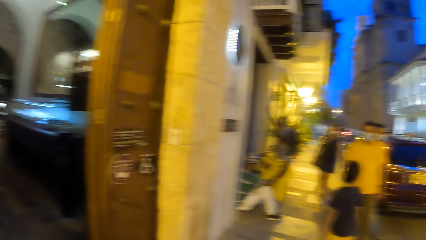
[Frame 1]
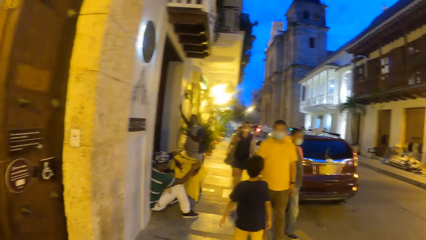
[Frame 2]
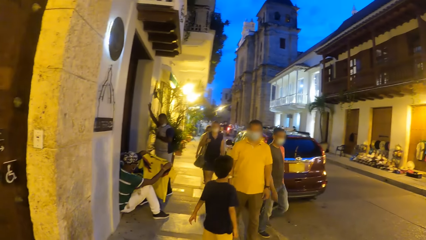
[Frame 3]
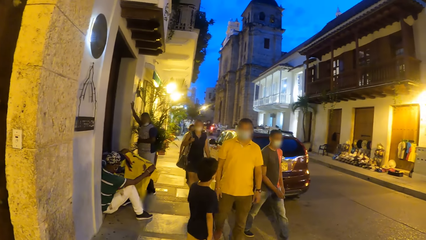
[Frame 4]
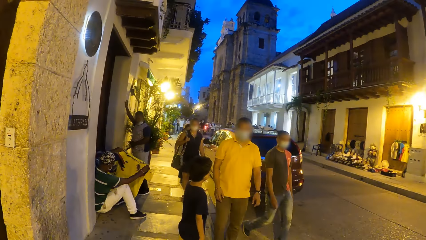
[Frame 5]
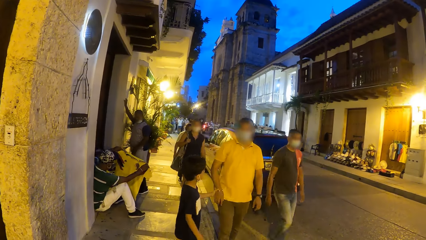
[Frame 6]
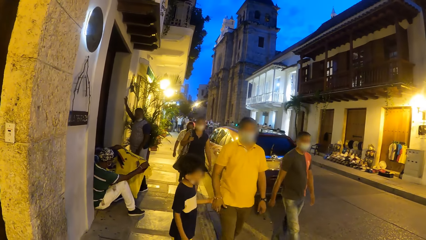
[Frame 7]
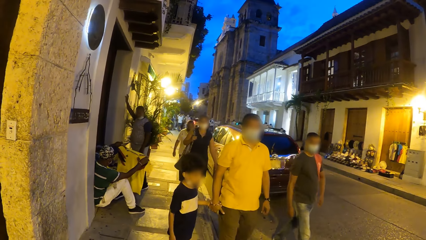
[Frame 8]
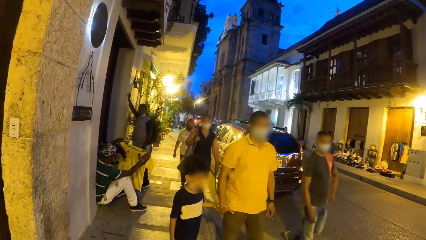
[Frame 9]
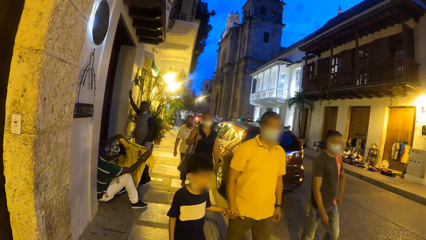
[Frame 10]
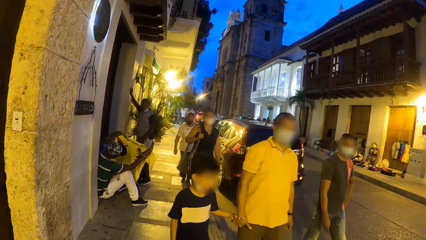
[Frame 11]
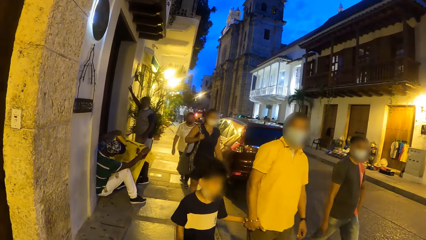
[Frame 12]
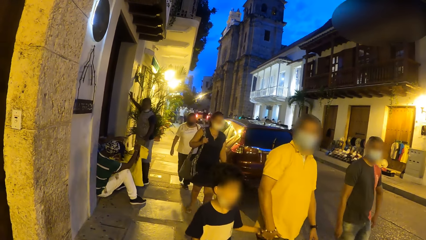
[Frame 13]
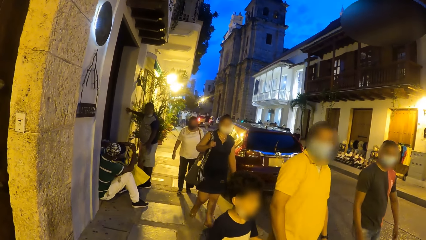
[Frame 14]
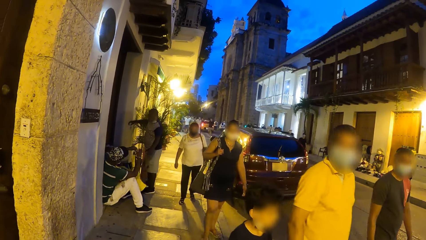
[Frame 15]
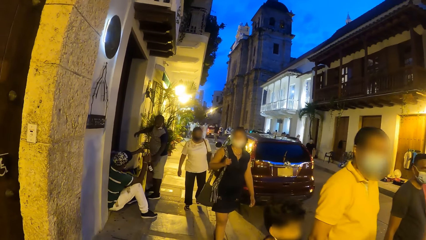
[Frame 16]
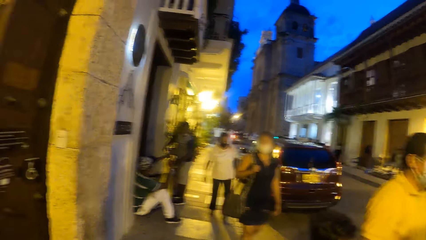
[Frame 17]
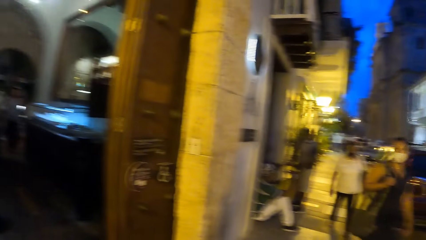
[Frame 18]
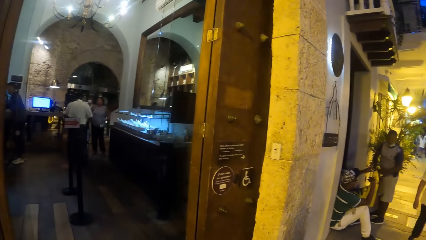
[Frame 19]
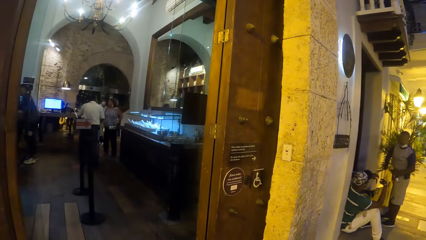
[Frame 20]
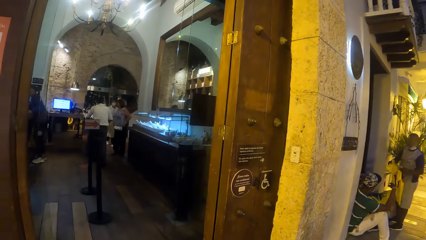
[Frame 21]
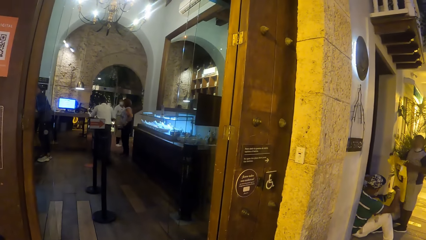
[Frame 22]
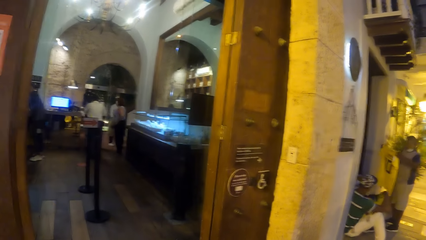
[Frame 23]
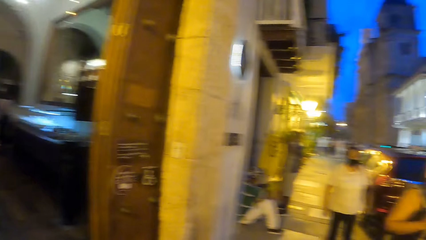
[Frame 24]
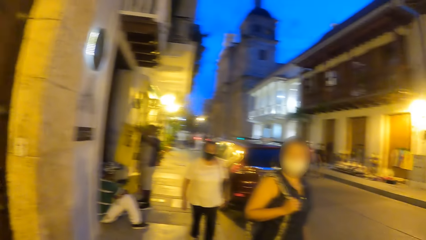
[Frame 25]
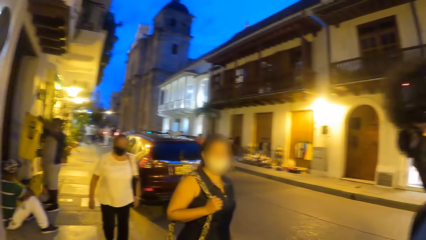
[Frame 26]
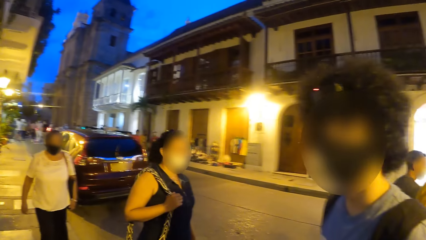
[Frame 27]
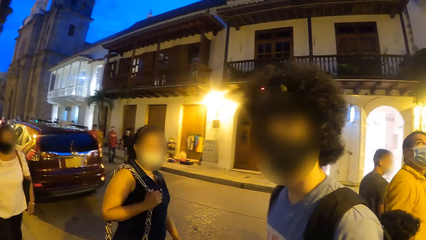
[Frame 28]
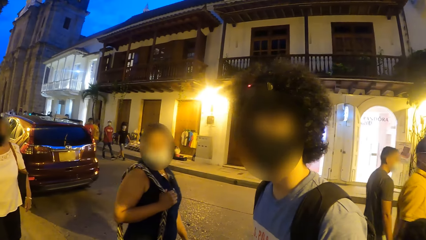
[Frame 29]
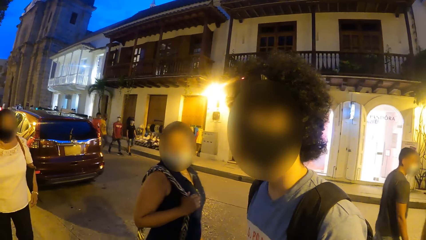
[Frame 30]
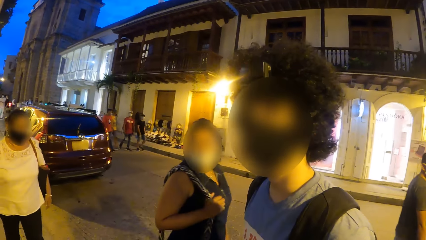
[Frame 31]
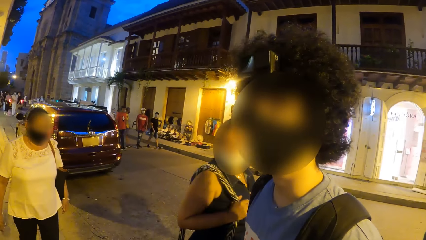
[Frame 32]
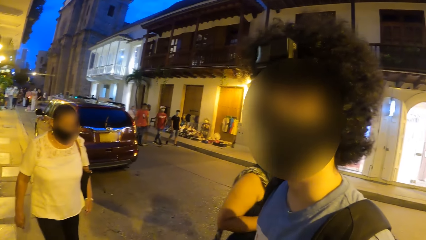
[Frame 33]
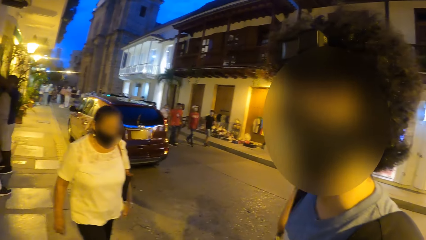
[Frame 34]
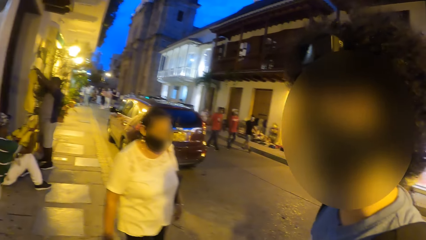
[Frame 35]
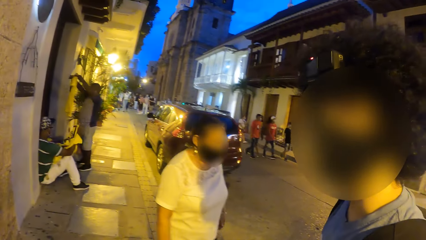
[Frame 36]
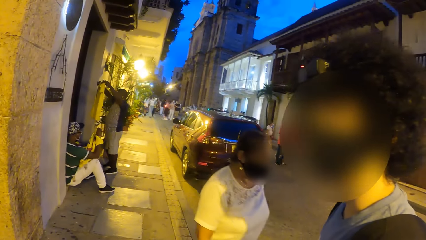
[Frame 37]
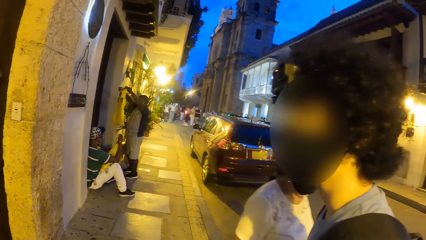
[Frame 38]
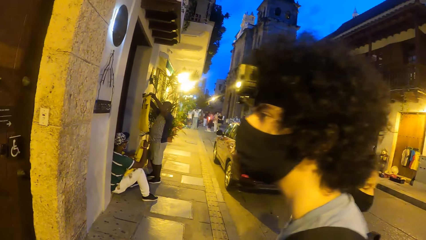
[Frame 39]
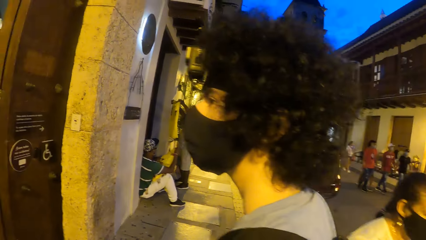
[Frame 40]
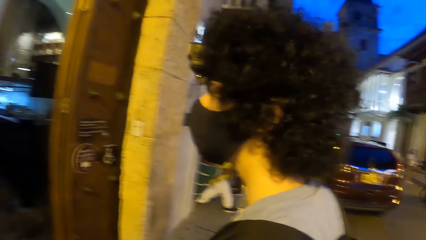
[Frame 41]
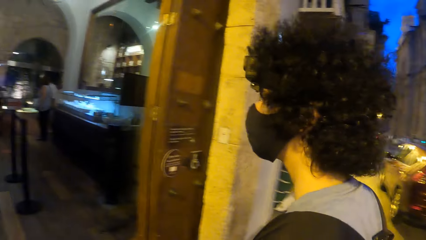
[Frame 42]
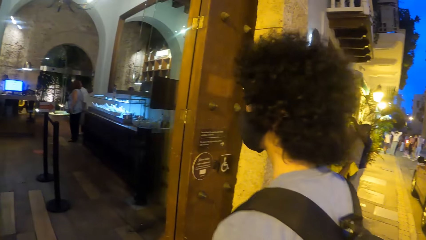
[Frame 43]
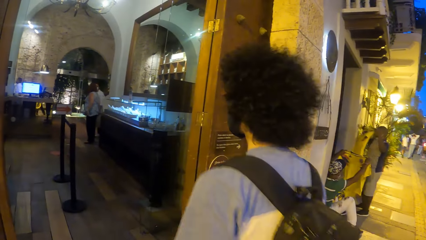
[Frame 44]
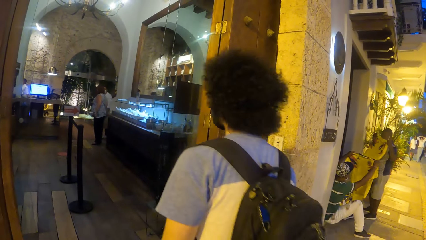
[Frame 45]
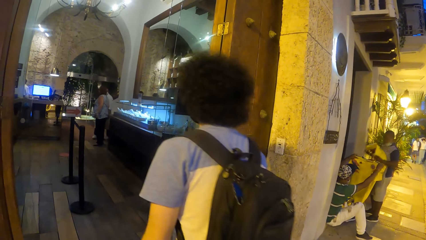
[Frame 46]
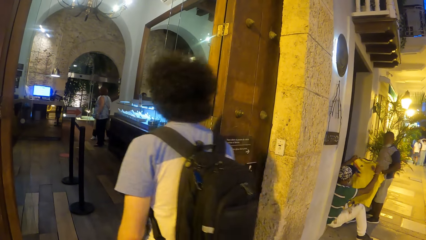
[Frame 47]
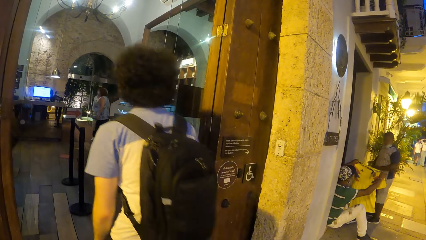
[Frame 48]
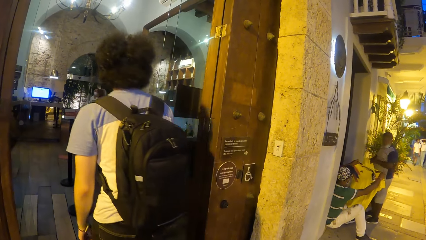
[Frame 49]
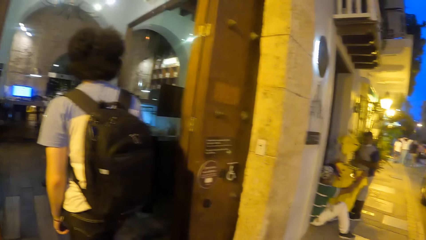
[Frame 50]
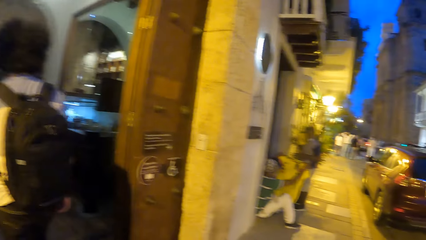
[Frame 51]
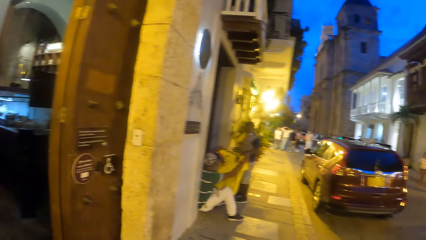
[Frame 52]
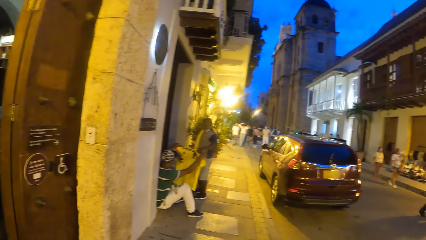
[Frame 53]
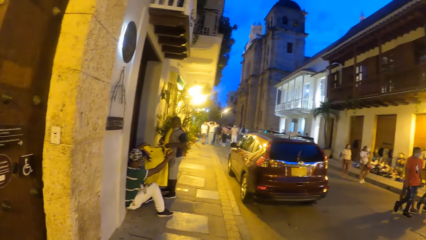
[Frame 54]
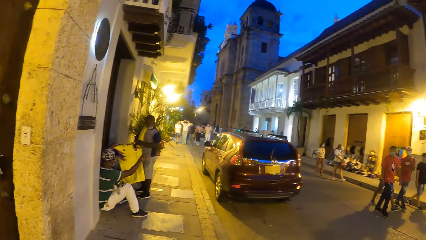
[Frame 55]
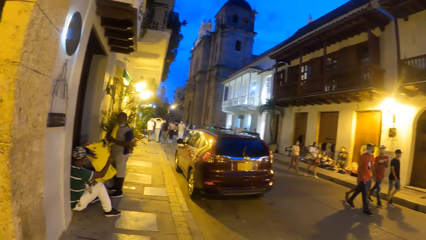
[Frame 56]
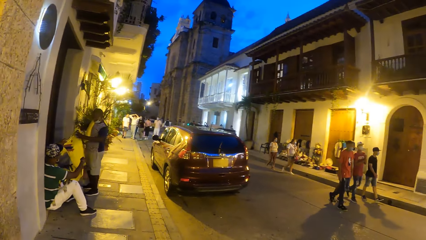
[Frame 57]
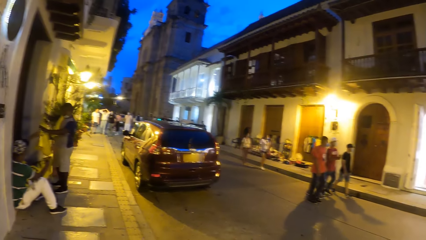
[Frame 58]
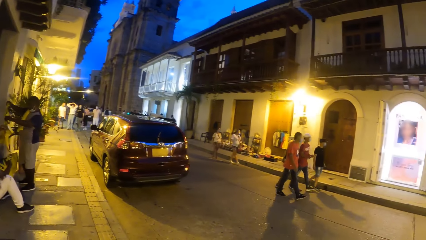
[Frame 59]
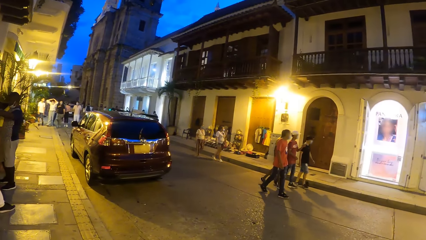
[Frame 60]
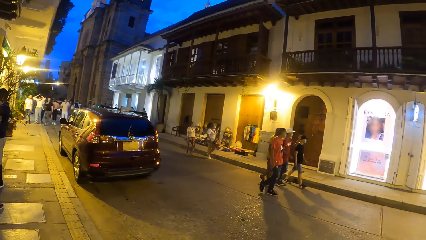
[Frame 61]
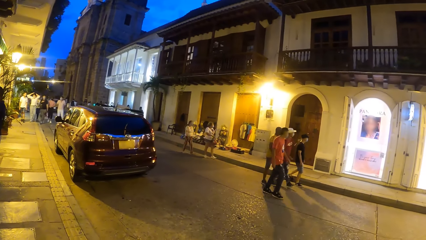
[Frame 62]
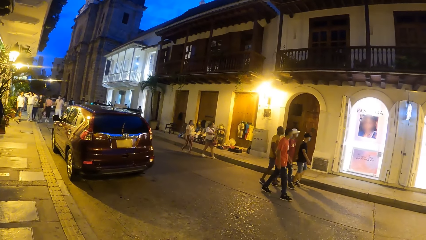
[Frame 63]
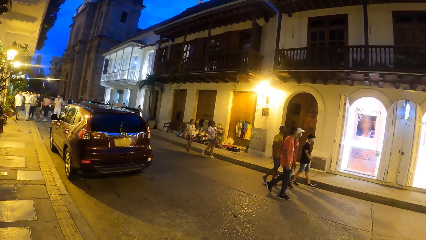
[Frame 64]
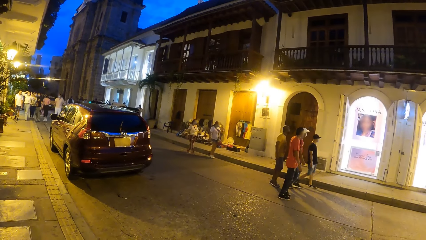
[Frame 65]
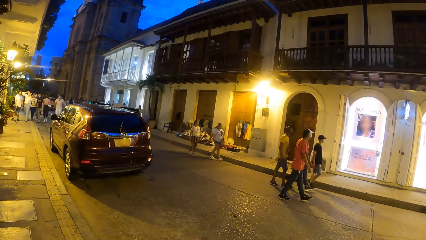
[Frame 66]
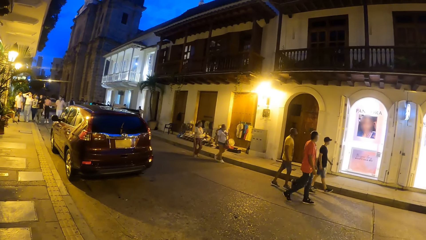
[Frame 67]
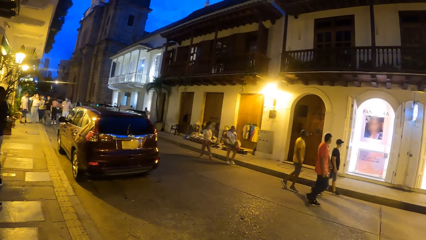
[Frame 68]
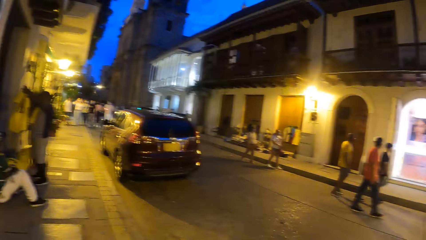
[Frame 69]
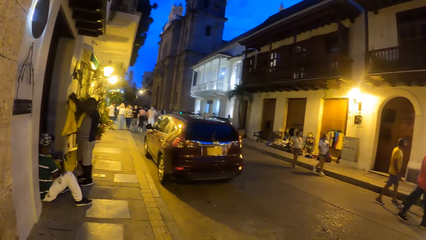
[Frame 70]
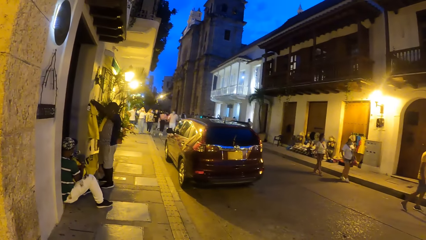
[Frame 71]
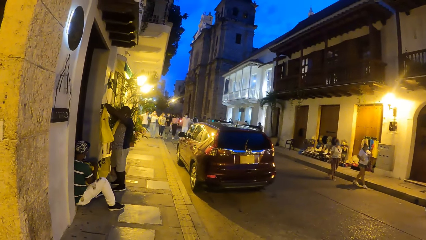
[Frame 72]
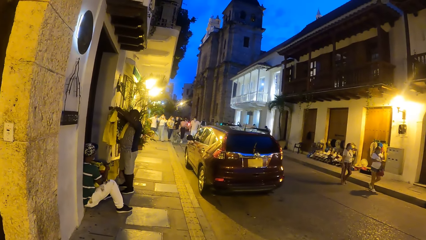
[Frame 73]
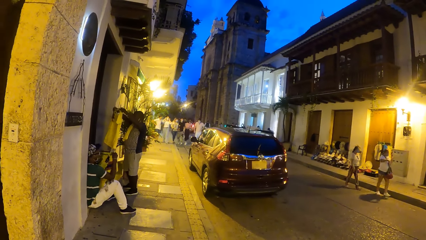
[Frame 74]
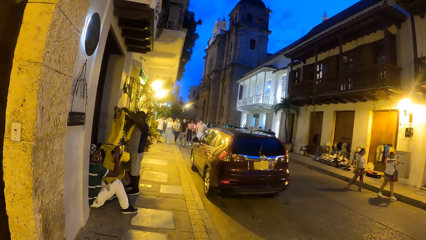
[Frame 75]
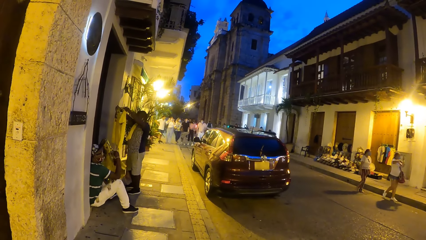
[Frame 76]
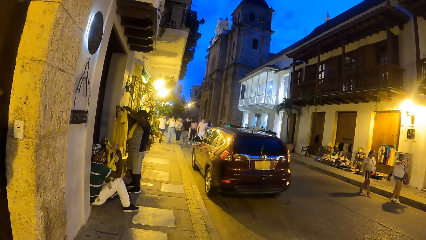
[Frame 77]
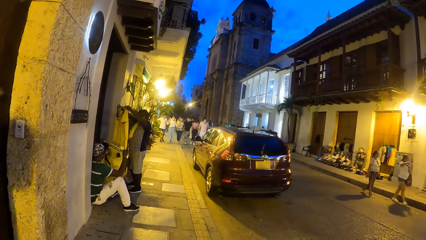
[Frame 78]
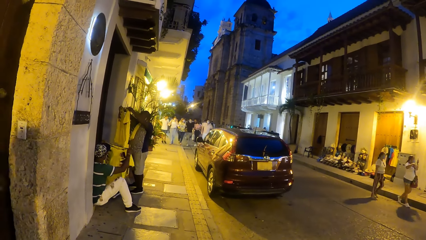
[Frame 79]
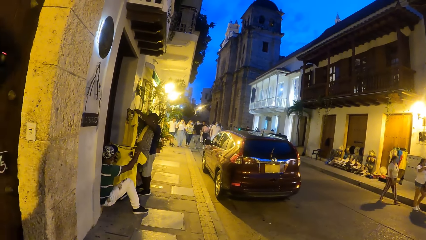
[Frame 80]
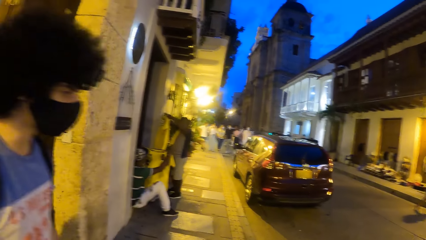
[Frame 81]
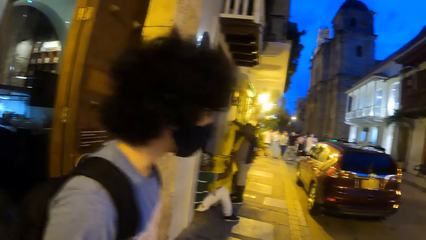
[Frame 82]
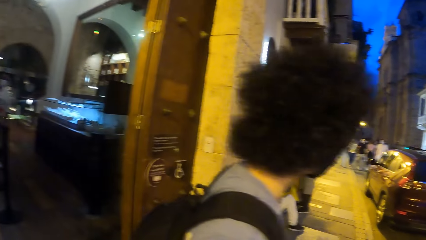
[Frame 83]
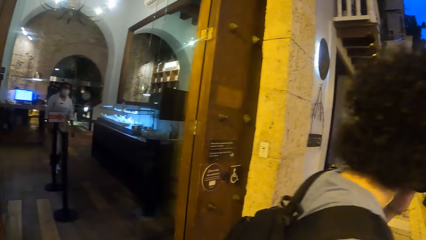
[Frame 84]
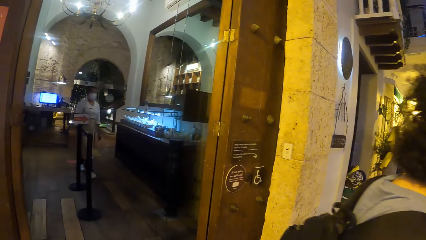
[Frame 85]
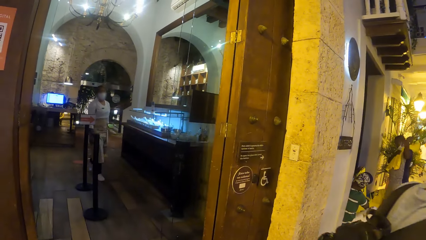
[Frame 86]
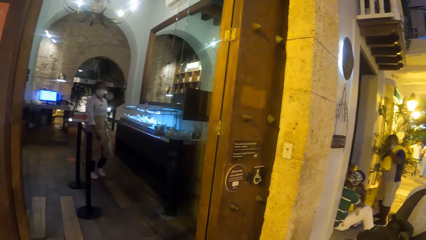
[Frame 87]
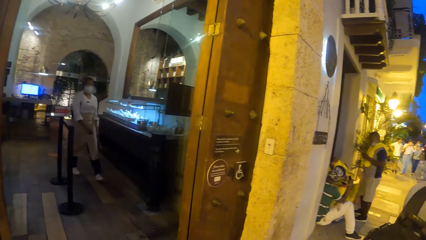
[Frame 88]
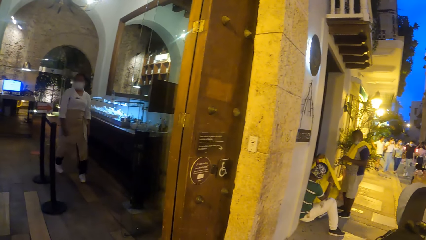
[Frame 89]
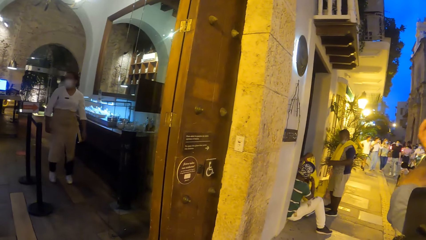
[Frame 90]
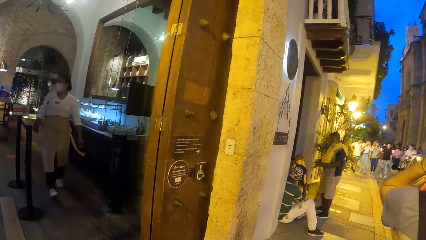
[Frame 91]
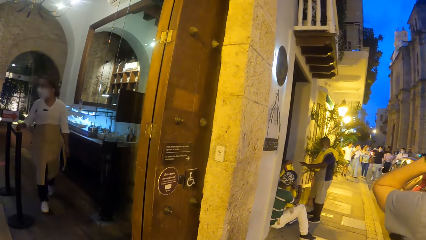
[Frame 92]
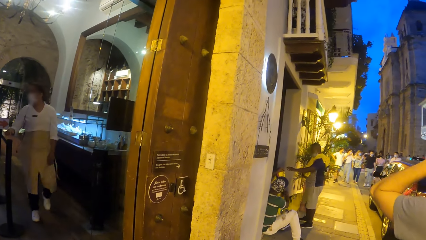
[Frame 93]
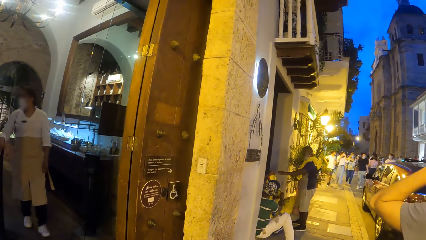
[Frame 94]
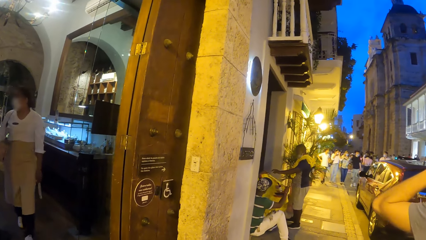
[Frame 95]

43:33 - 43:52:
The camera wearer looks around the street. They talk to a man. They look around the street. The man walks into a restaurant. The man walks out of the restaurant to the road. He adjusts a facemask on his face with his left hand.
